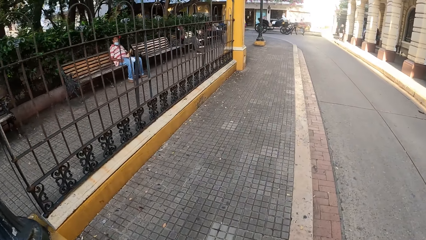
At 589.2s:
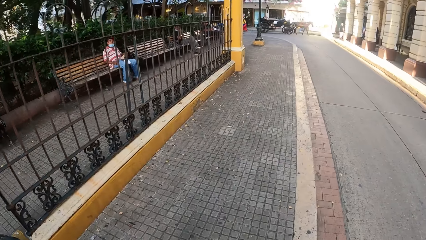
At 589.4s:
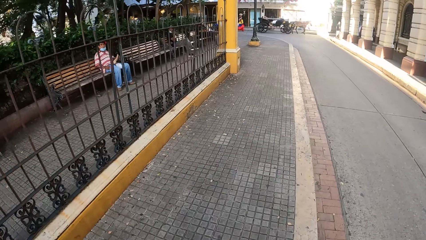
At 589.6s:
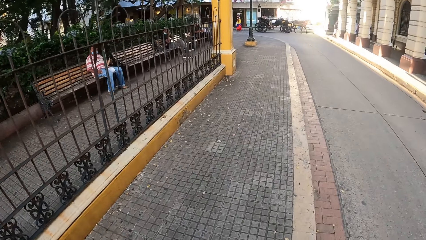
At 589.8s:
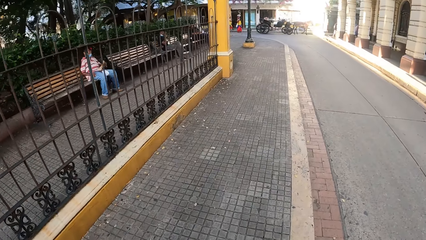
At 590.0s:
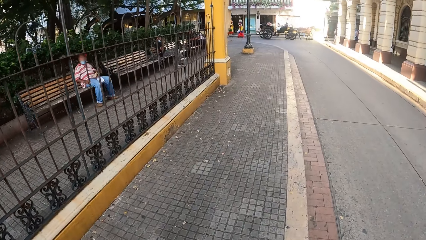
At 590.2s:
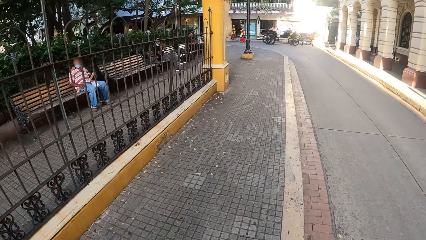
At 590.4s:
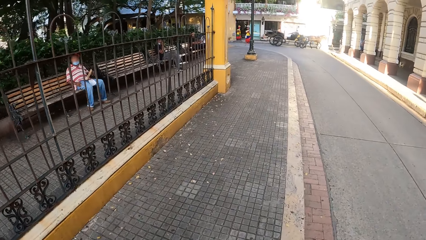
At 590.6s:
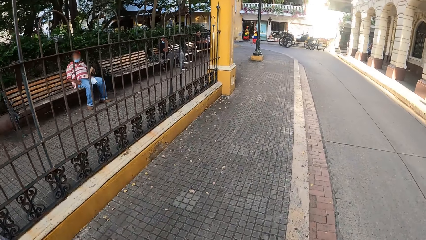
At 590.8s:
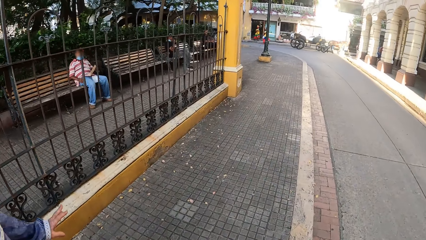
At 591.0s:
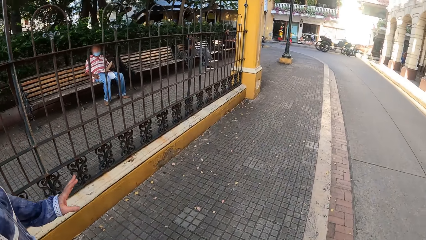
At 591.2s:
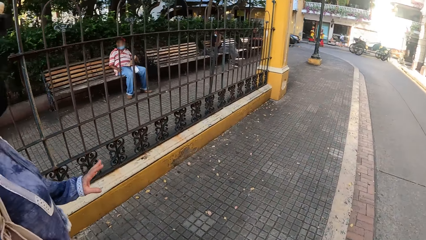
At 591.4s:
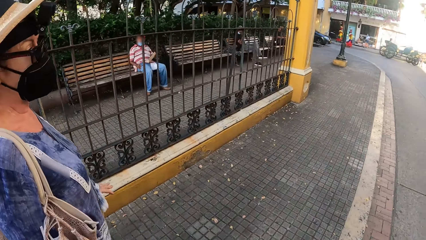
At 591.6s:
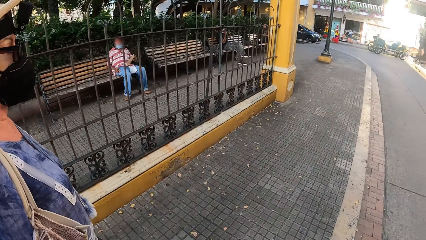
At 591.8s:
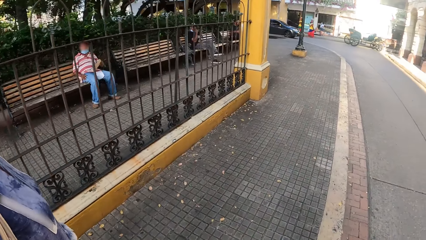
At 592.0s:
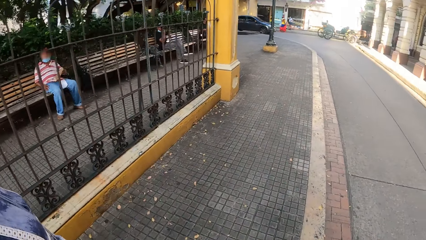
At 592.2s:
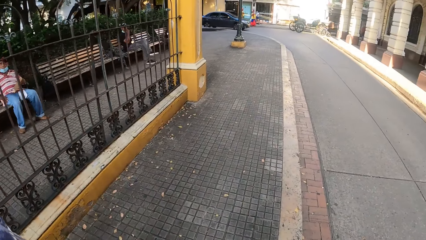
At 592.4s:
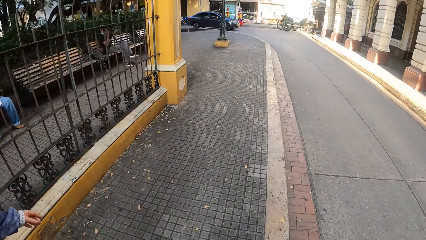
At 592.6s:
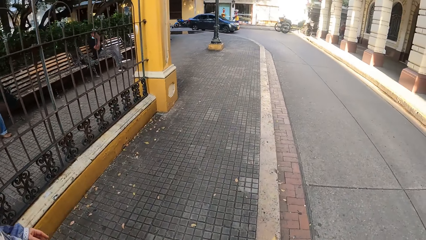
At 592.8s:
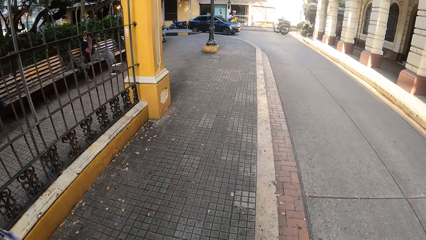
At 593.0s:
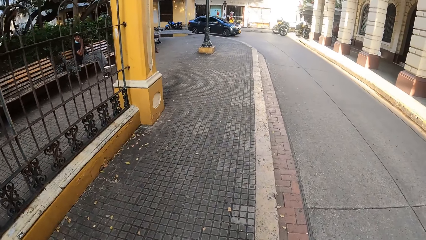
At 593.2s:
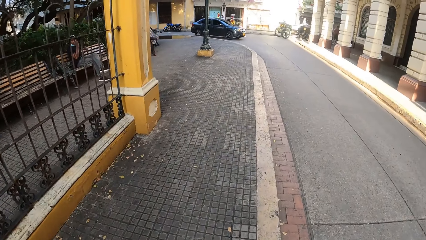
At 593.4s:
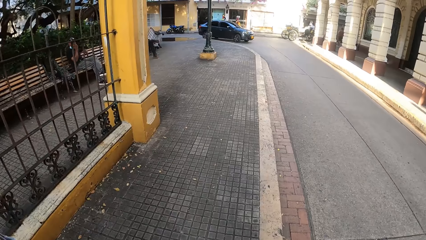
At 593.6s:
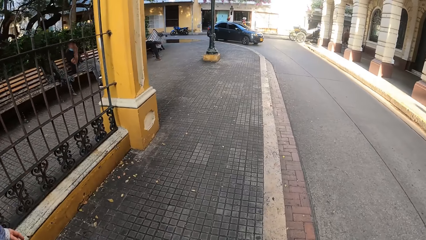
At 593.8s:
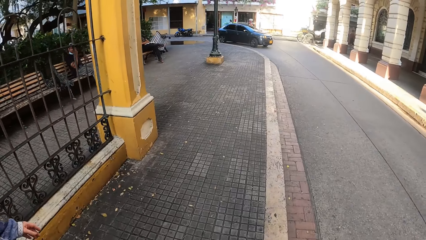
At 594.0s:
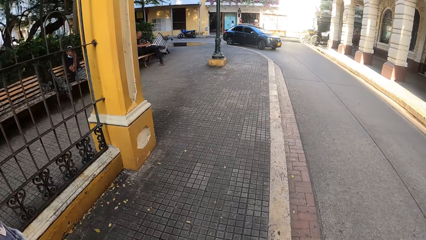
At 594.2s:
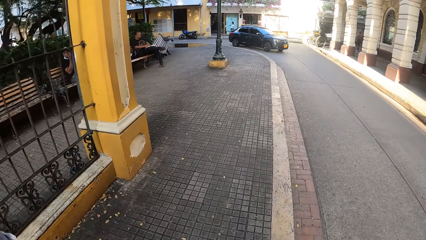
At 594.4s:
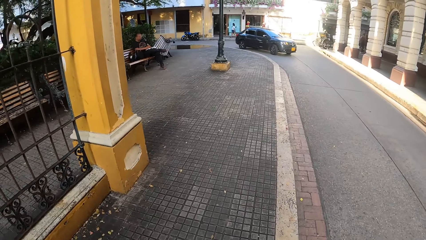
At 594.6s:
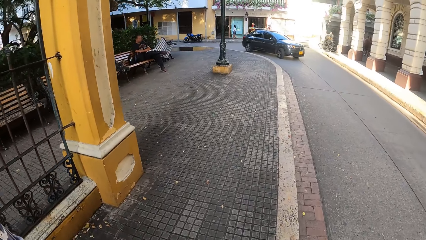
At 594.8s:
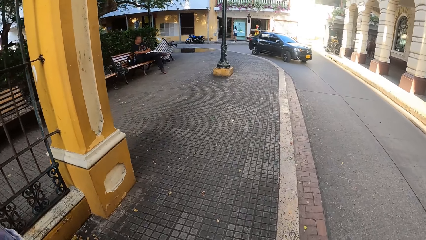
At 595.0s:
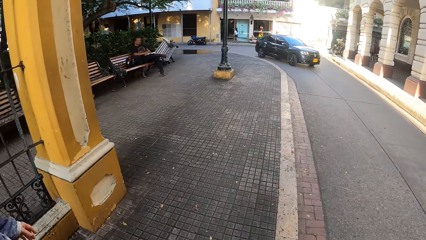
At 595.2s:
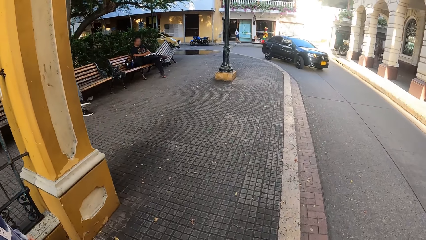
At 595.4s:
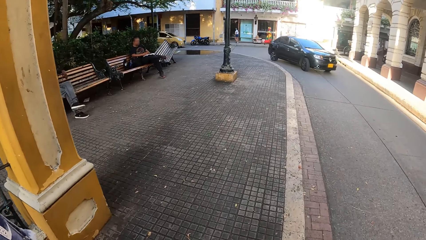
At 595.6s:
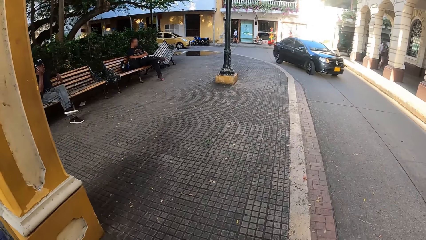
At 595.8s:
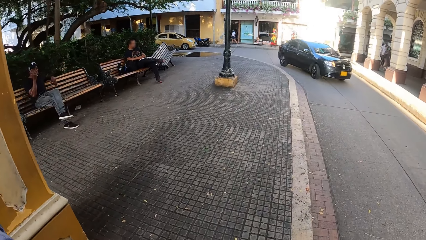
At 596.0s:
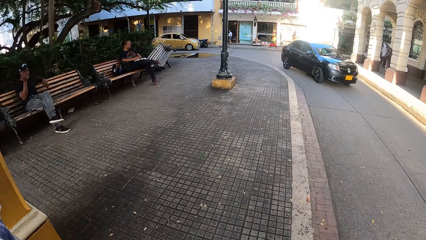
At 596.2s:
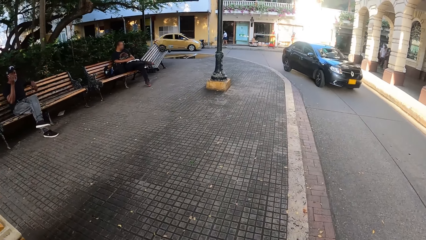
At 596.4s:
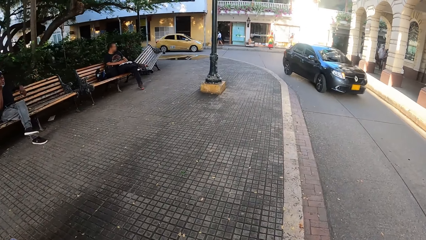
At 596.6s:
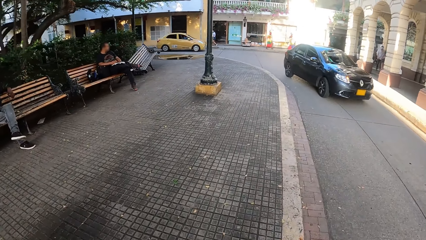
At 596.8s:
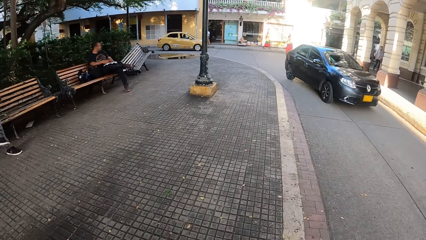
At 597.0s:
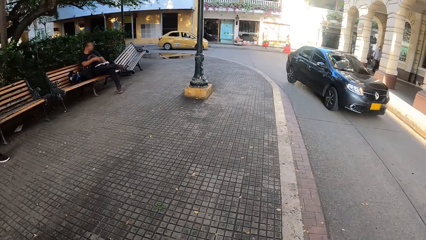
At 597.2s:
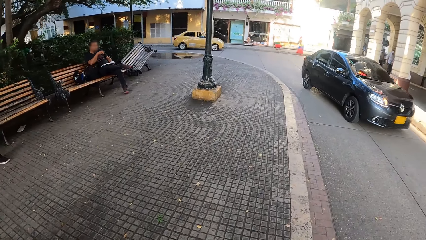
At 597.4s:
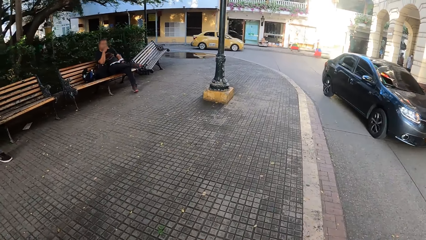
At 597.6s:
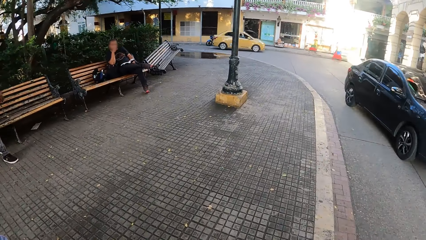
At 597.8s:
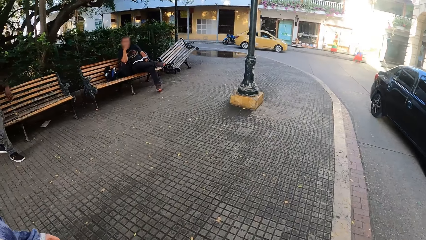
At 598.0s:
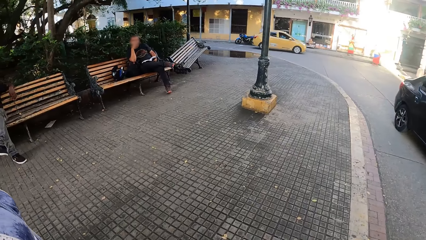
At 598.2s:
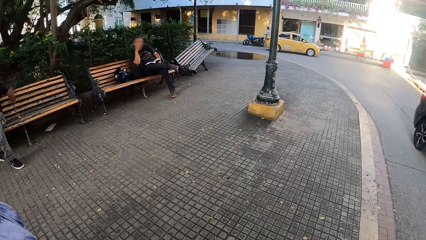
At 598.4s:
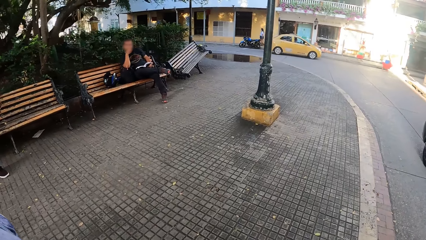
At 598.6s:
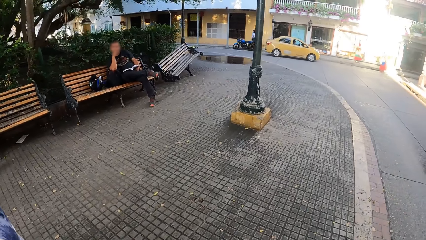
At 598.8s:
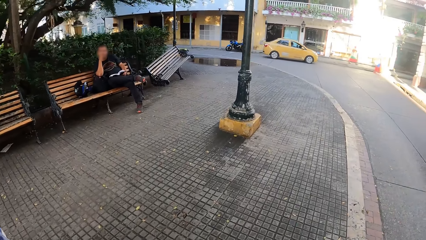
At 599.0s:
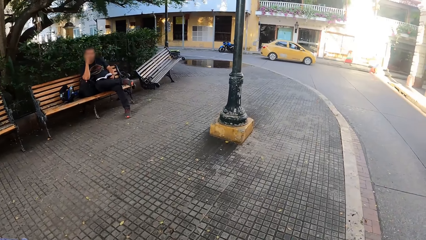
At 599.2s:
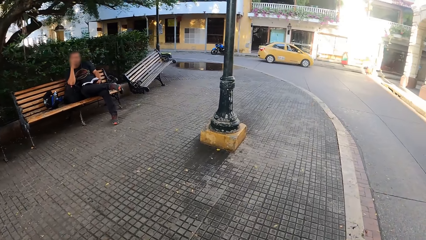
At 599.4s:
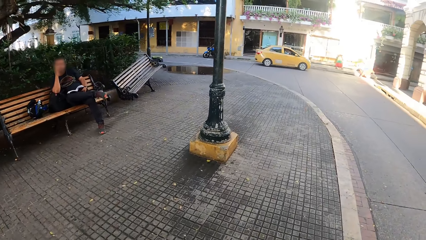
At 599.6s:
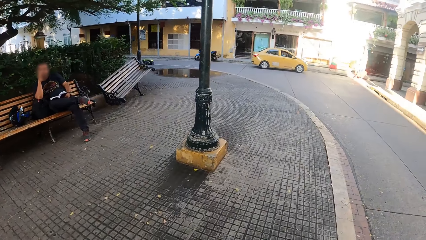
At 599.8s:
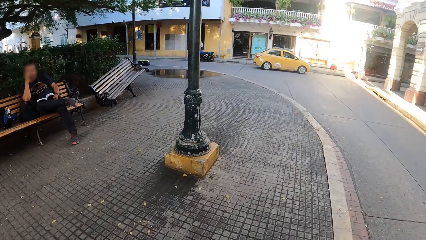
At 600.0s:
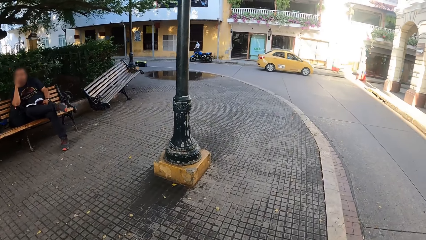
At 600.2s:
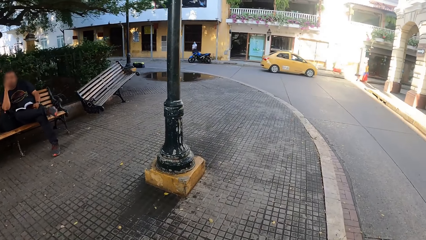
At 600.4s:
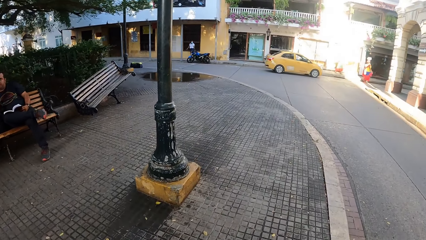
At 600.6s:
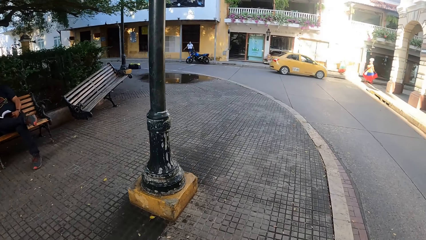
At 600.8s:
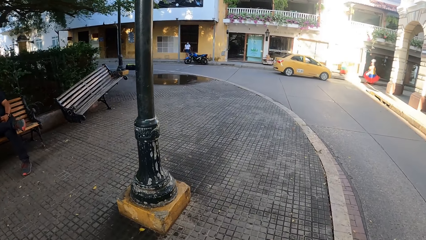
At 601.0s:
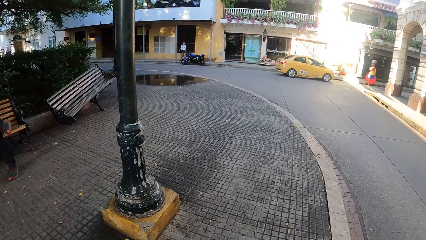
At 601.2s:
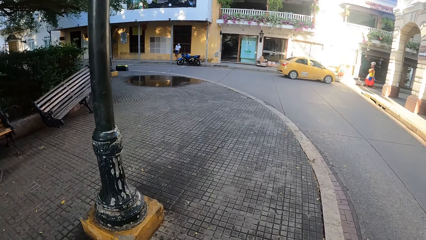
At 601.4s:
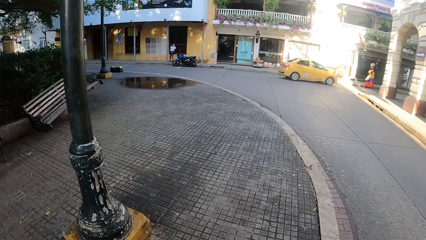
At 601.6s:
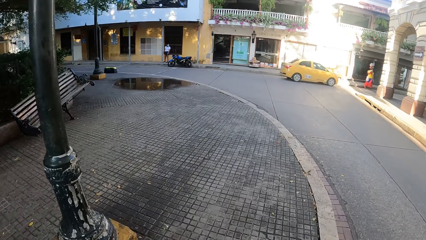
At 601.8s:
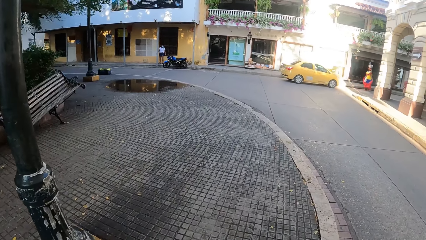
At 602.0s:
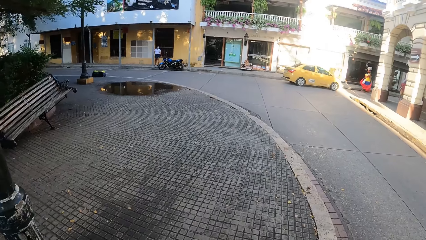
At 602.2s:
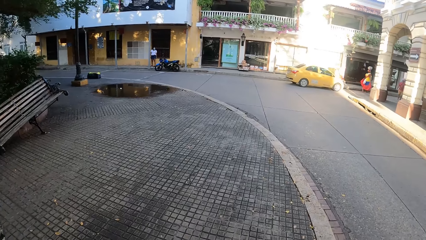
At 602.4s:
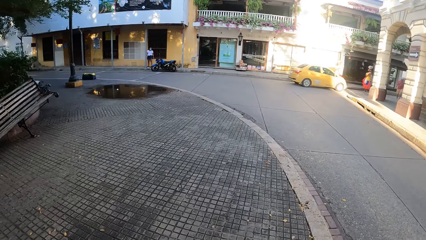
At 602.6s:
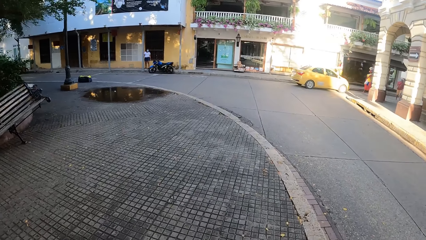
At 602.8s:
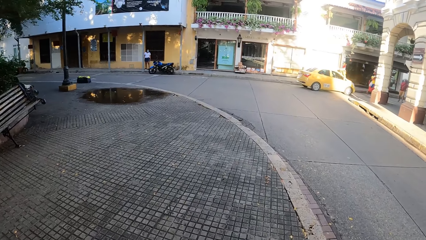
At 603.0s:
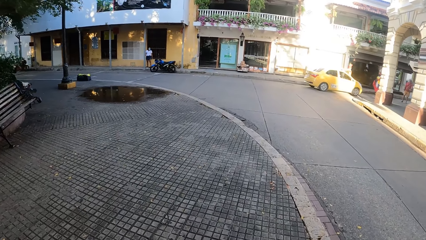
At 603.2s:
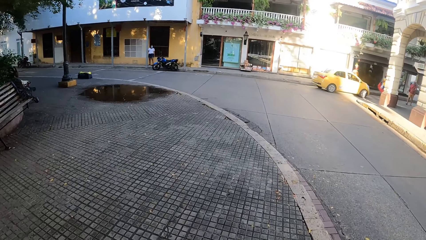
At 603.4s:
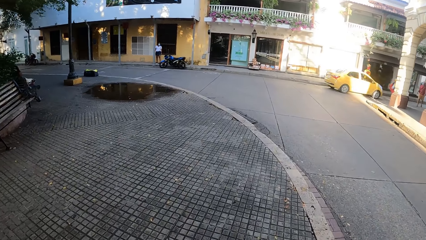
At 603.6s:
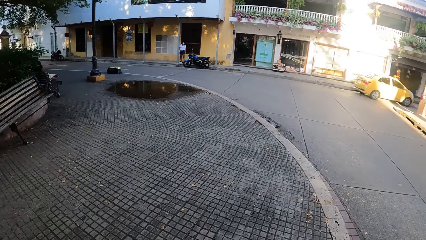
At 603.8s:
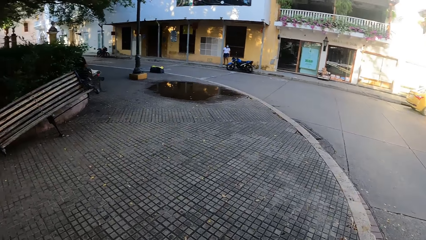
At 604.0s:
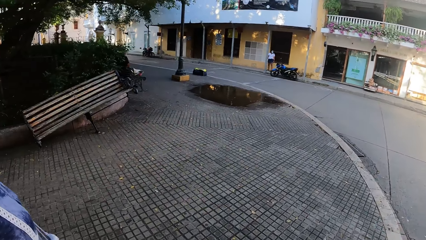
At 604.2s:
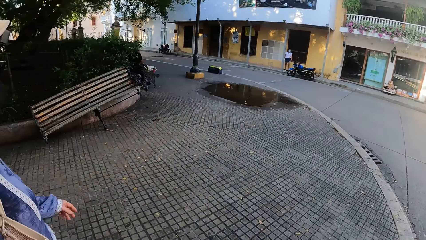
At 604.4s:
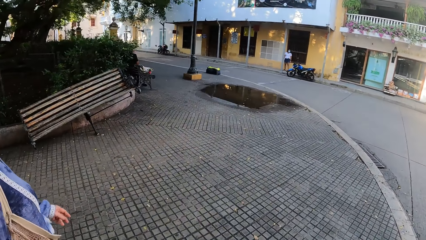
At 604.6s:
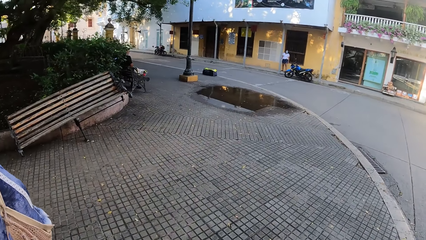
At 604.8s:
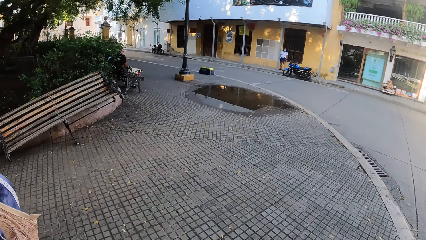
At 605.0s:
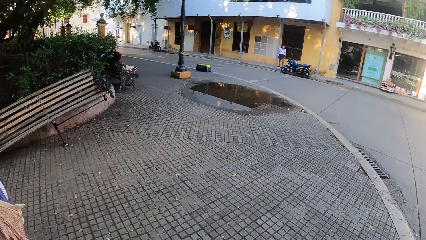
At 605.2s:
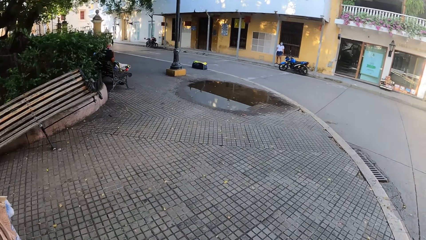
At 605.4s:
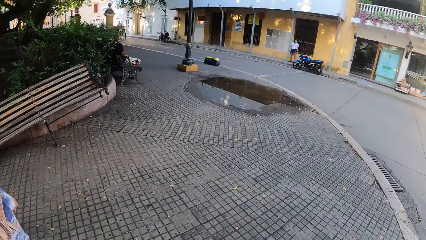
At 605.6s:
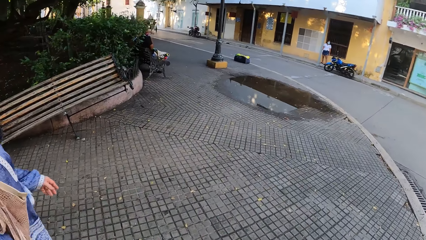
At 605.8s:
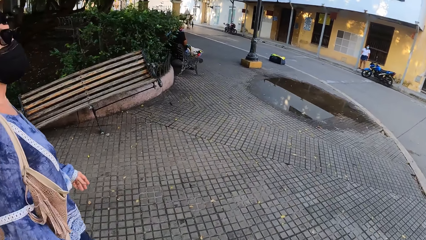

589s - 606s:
The camera wearer walks around and interacts with a woman. A person drives past the camera wearer. The camera wearer walks around. They walk past a pole and look around.
